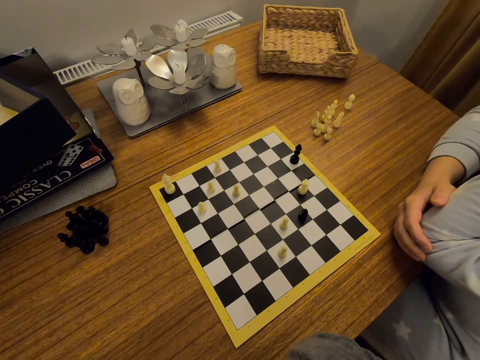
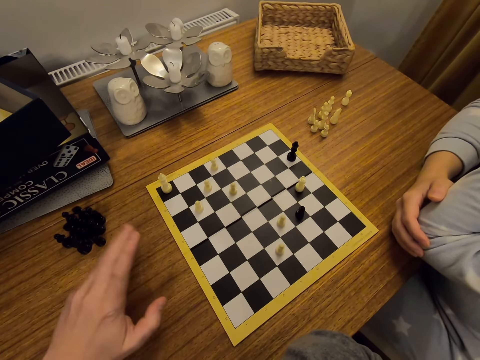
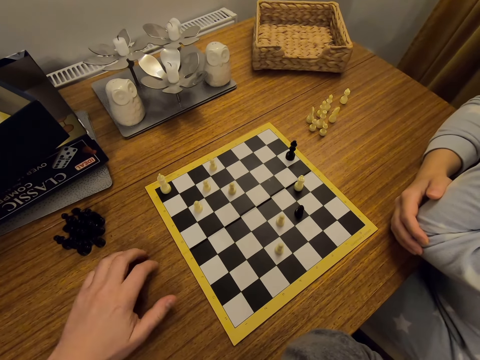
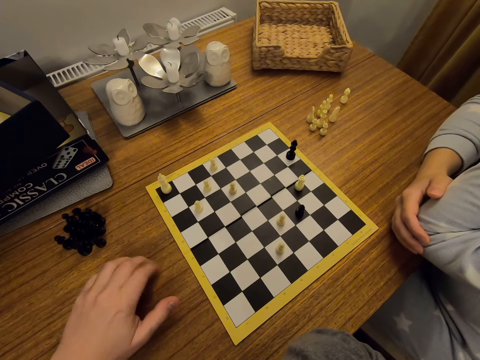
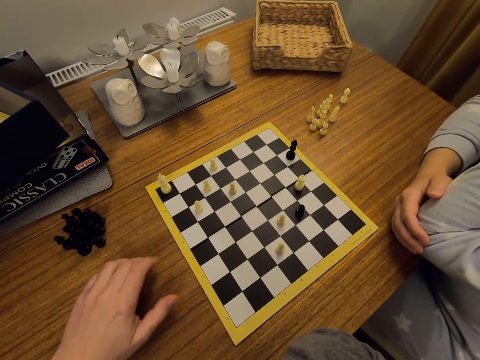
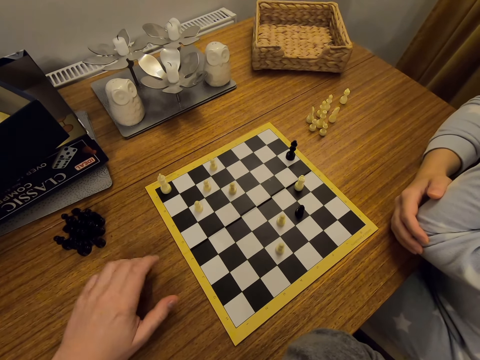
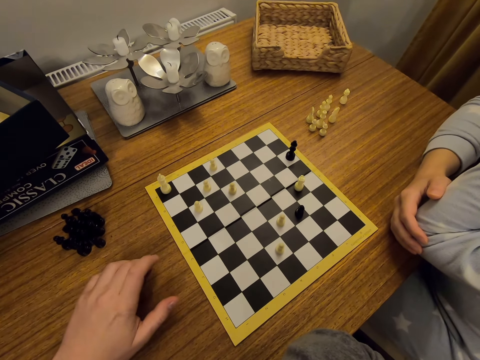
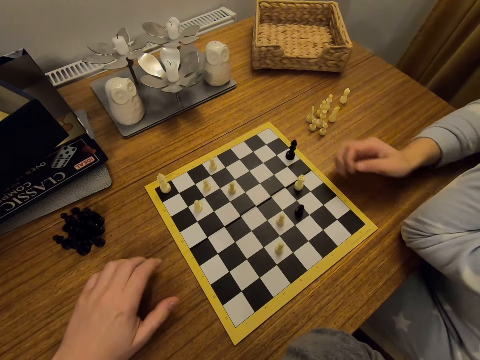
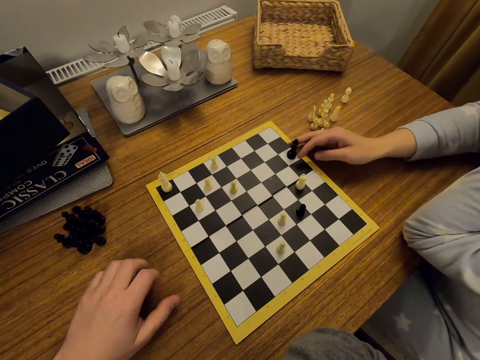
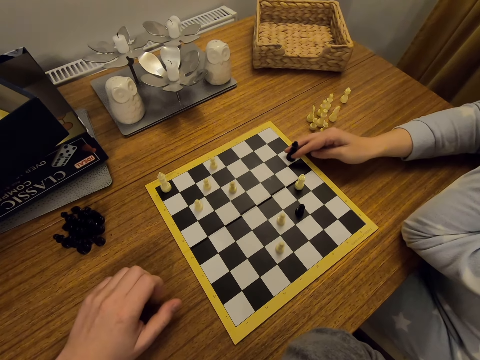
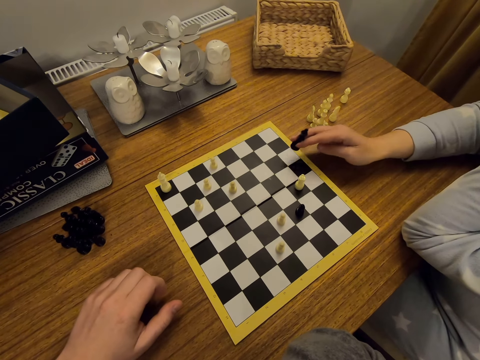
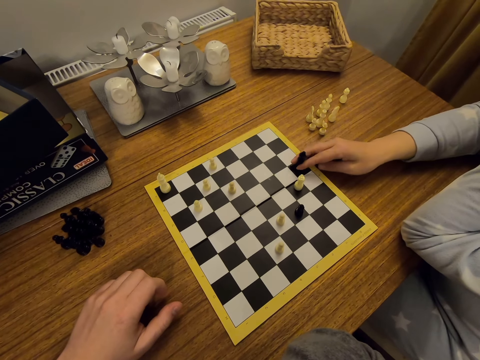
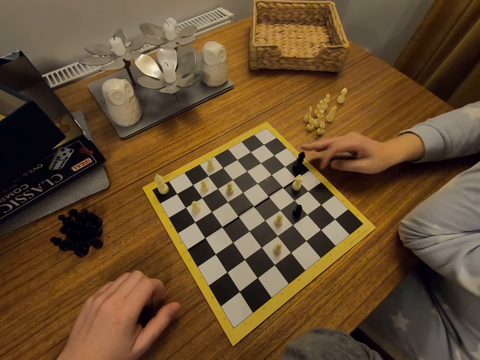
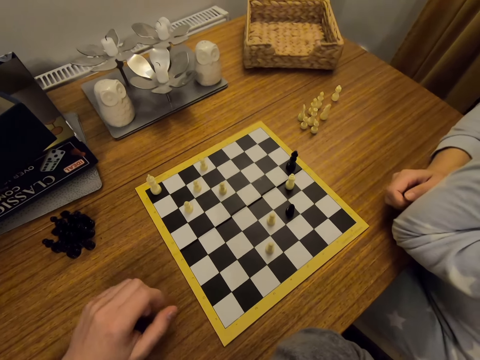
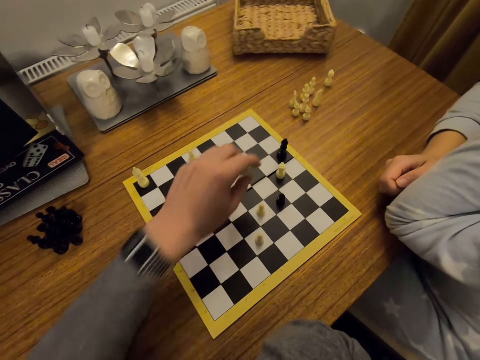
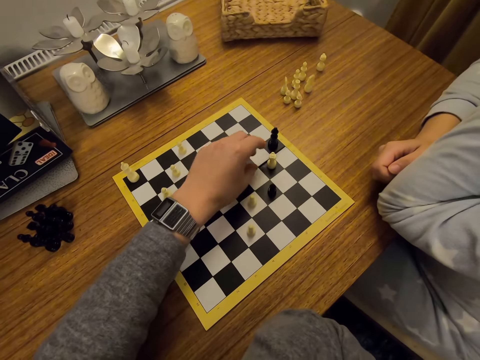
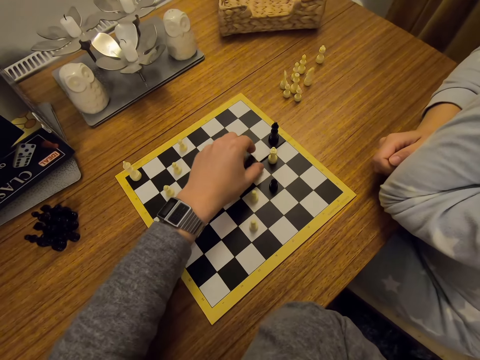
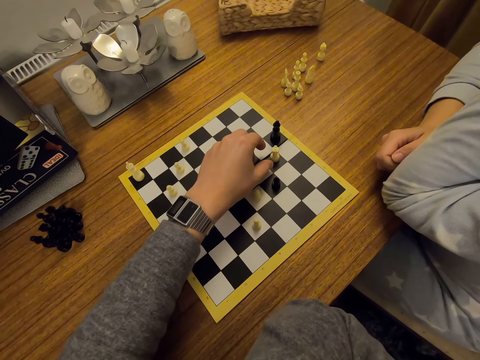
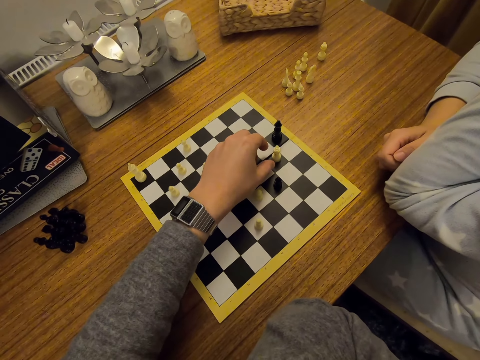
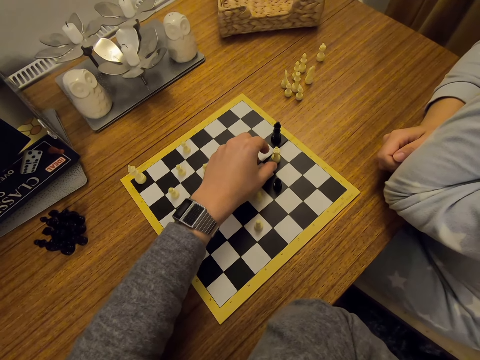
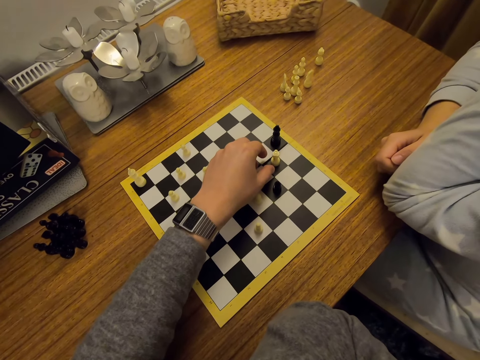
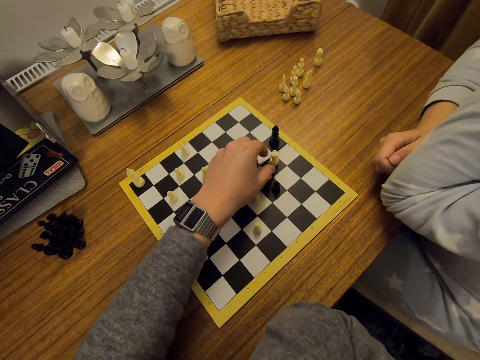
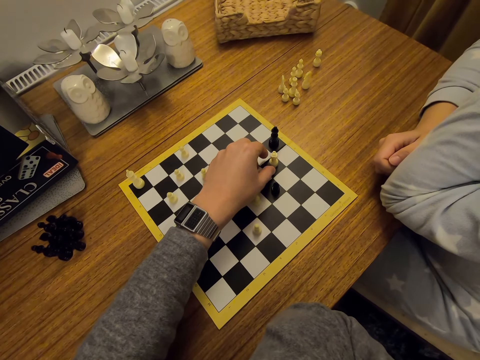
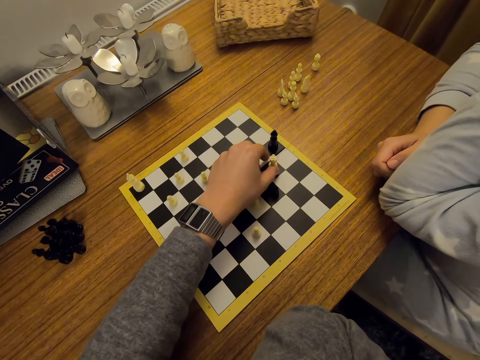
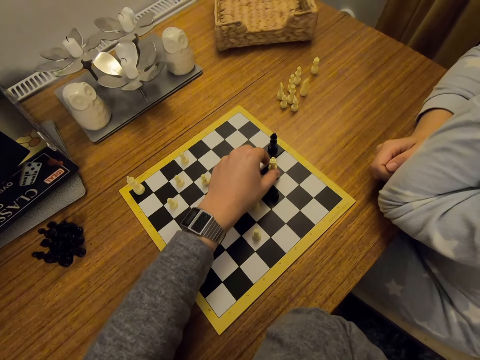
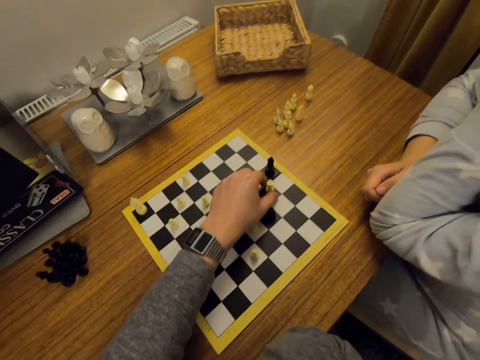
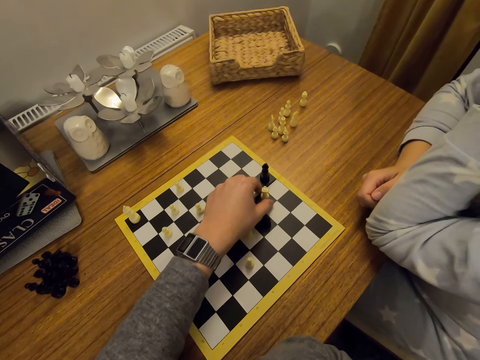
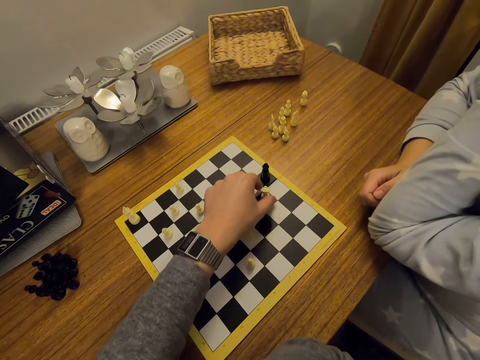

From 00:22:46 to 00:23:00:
The camera wearer taps on the table. A person moves a chess piece on a board. The camera wearer moves a chess piece on the board.

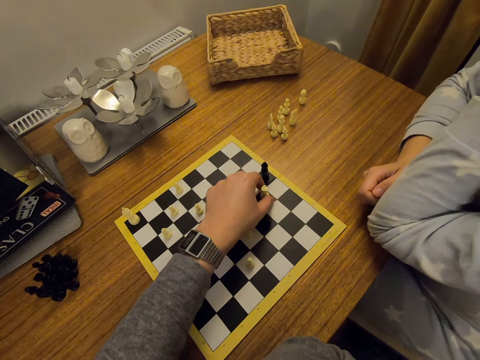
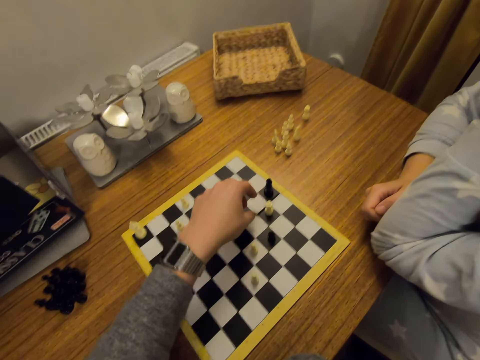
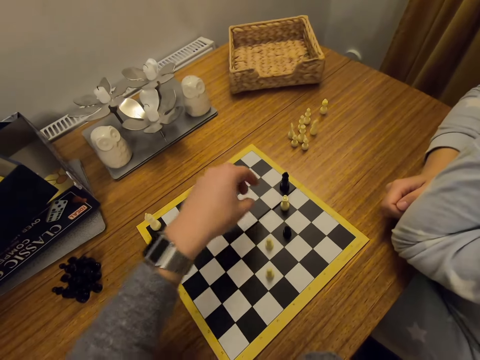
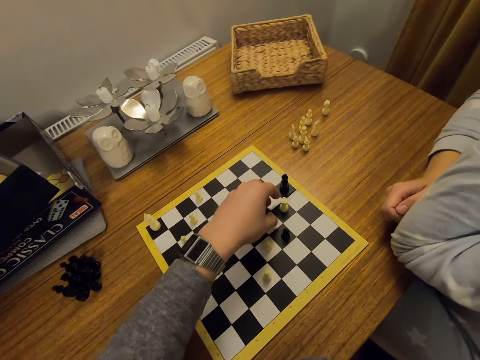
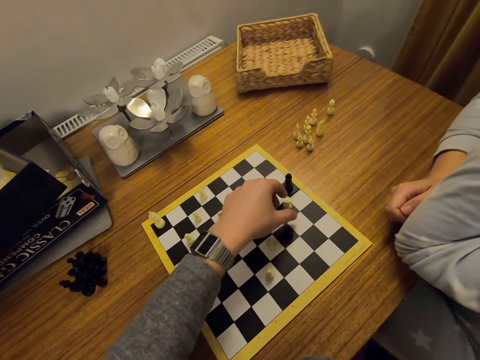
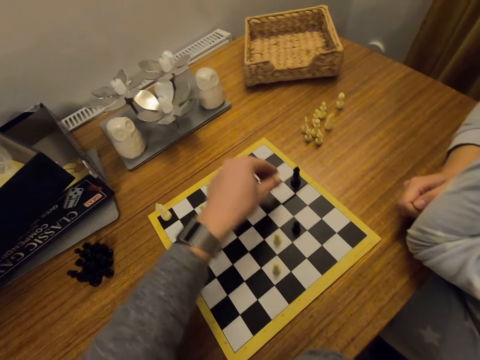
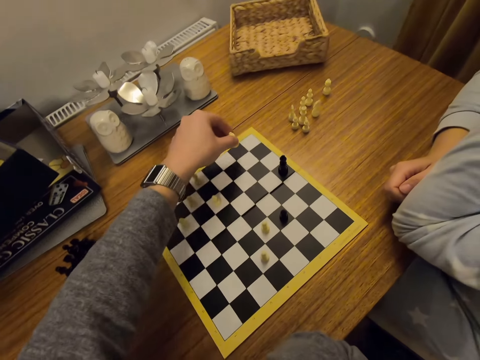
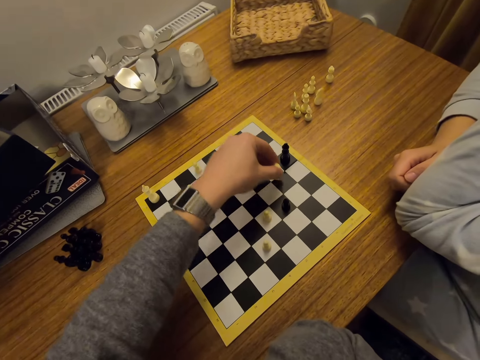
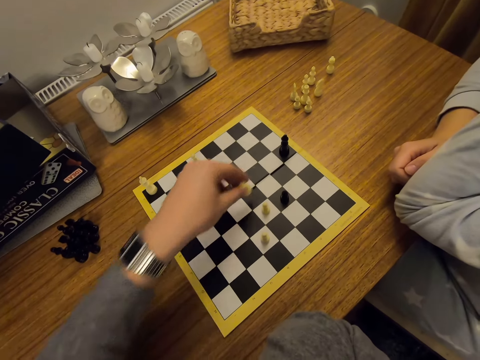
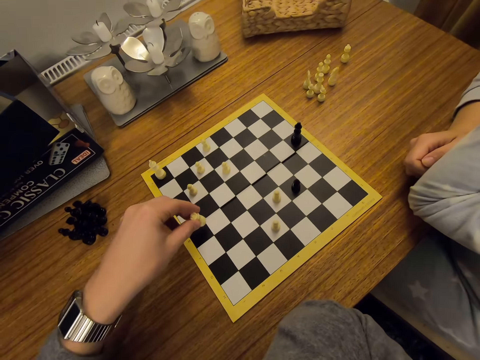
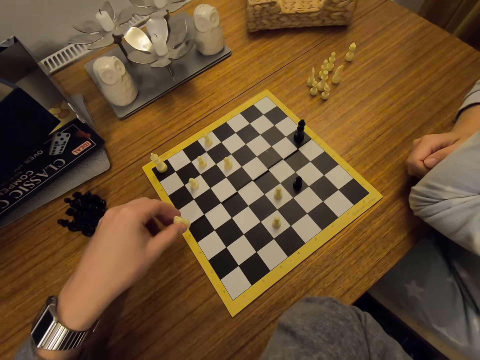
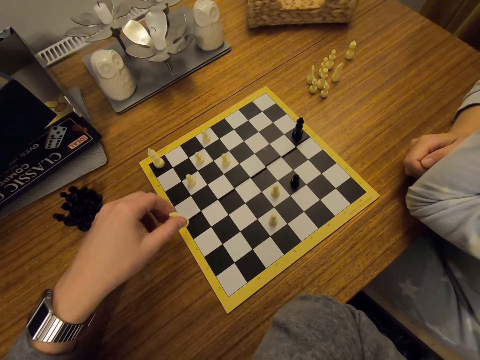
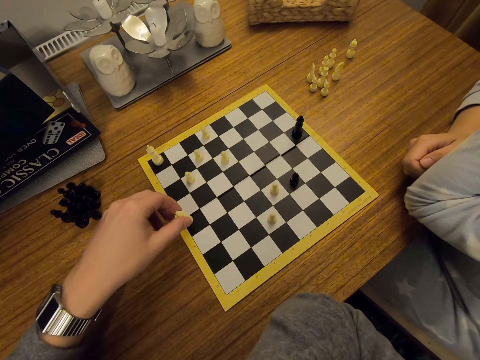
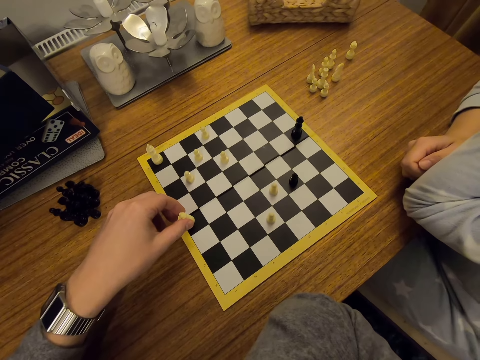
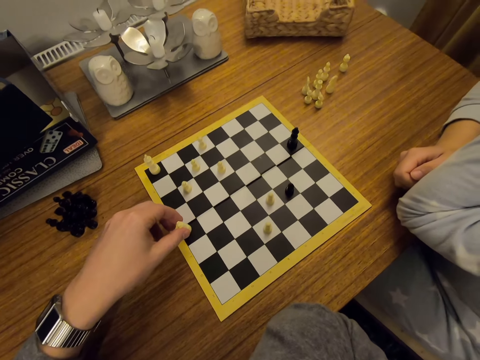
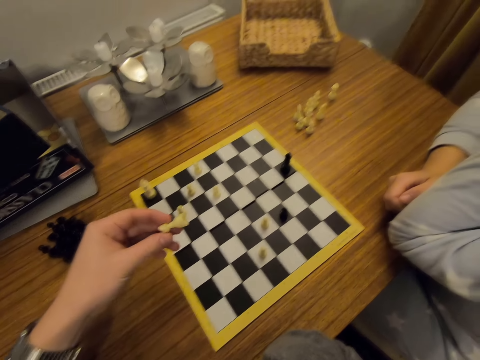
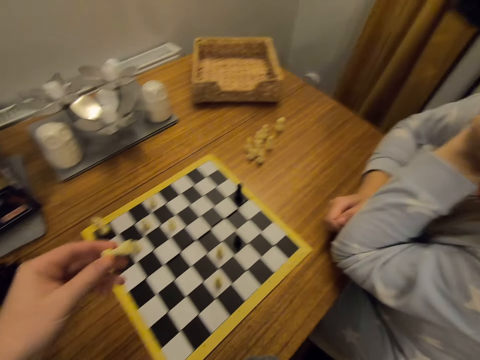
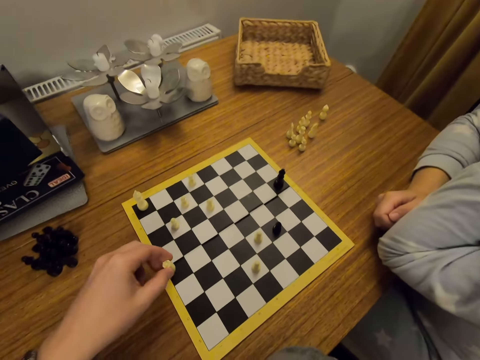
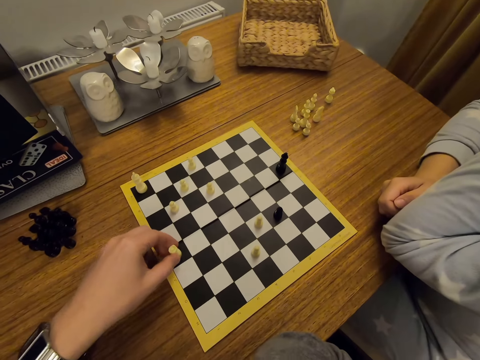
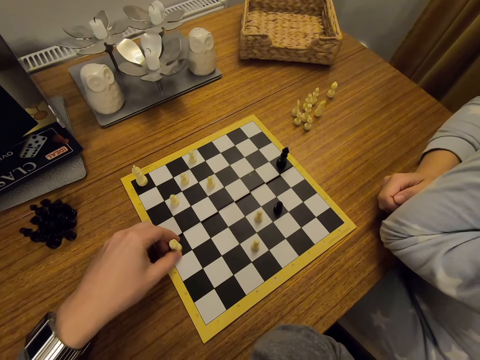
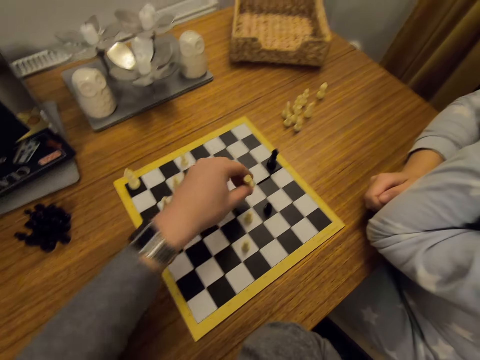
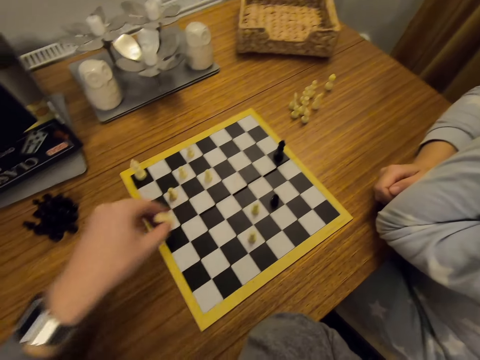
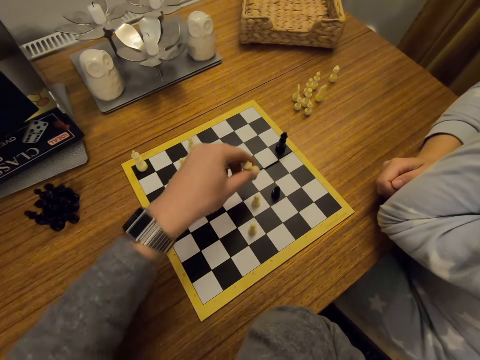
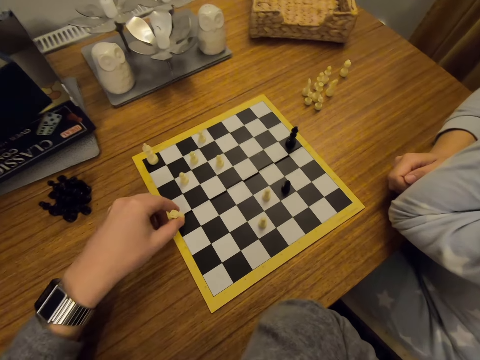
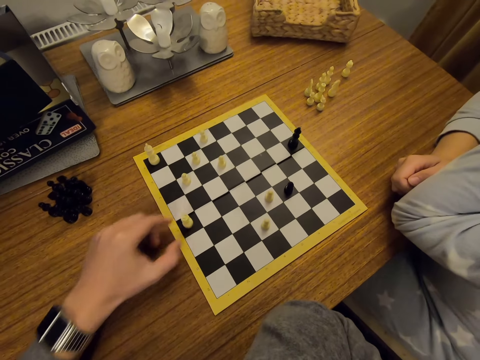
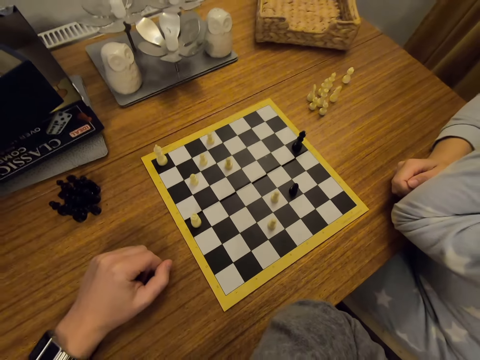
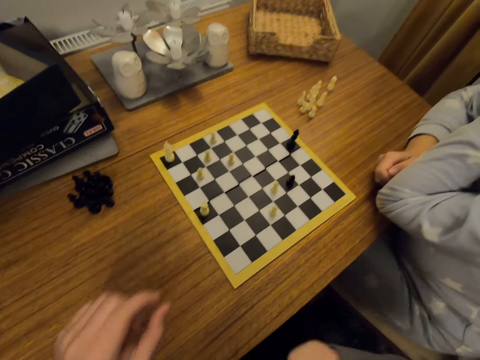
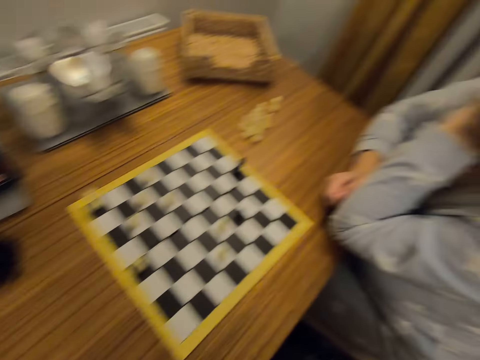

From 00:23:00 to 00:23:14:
The camera wearer plays chess. They straighten the legs.
